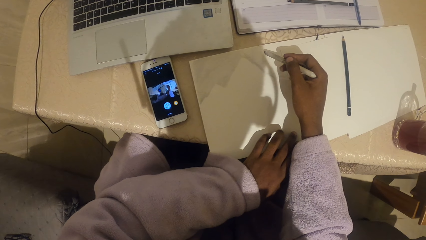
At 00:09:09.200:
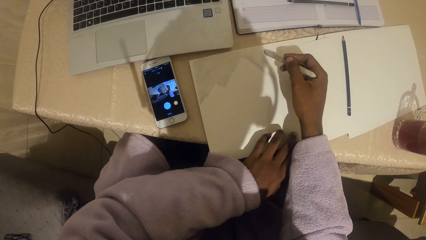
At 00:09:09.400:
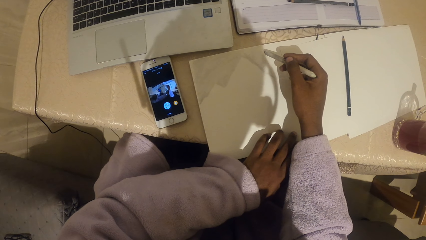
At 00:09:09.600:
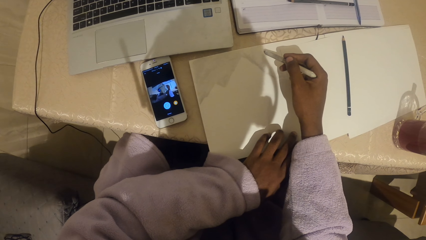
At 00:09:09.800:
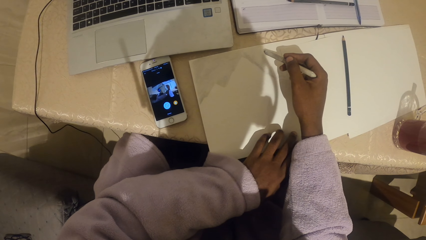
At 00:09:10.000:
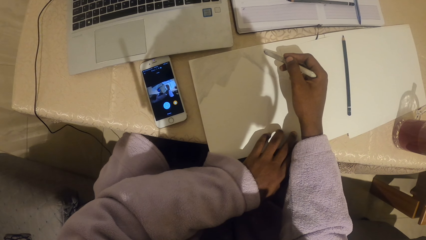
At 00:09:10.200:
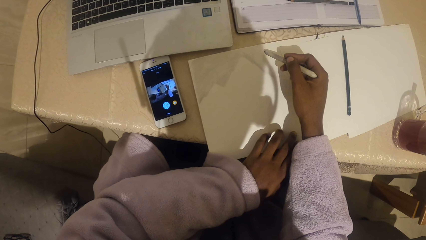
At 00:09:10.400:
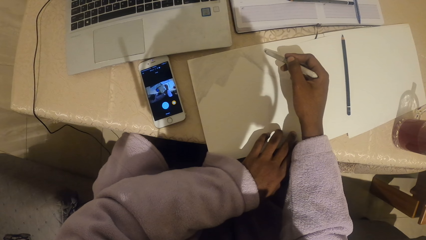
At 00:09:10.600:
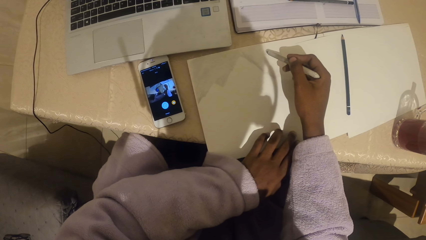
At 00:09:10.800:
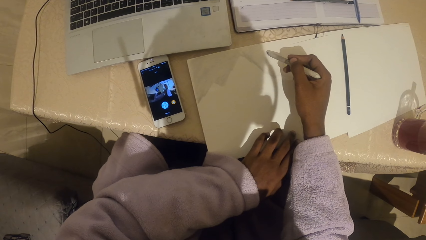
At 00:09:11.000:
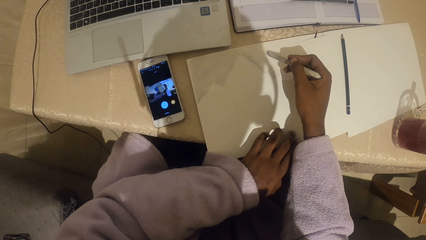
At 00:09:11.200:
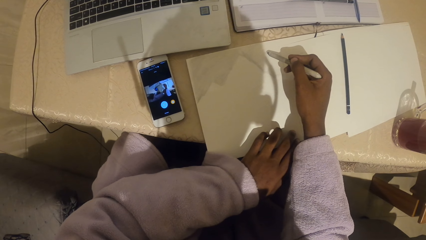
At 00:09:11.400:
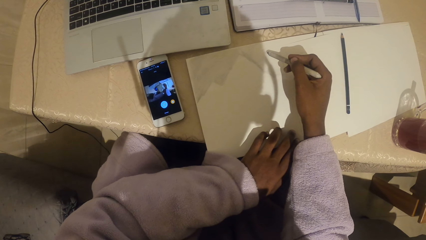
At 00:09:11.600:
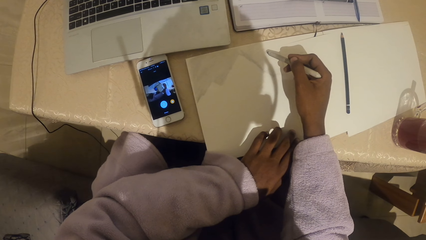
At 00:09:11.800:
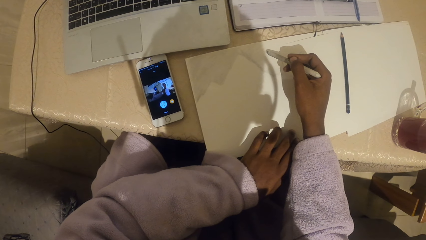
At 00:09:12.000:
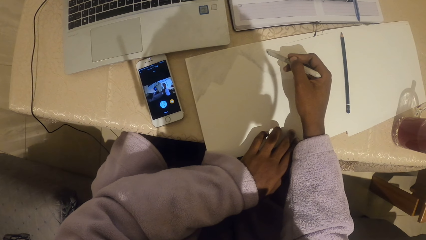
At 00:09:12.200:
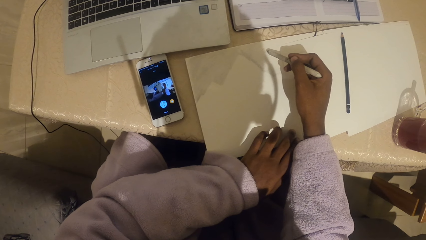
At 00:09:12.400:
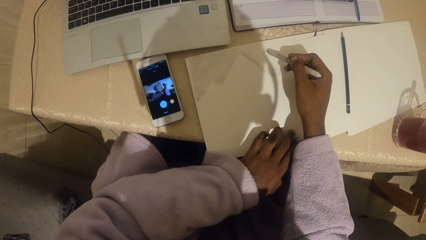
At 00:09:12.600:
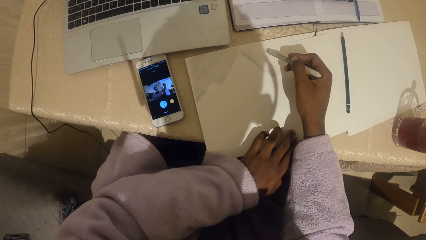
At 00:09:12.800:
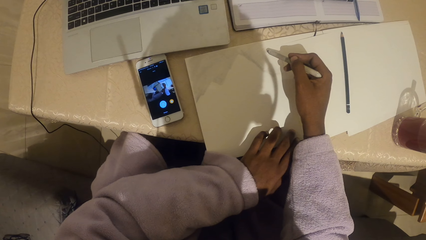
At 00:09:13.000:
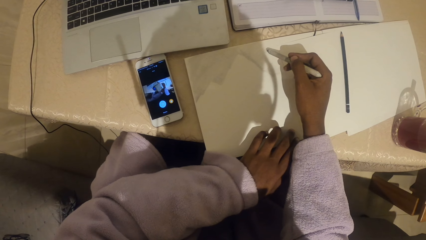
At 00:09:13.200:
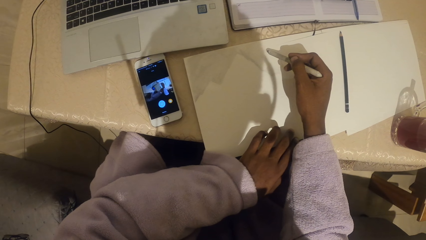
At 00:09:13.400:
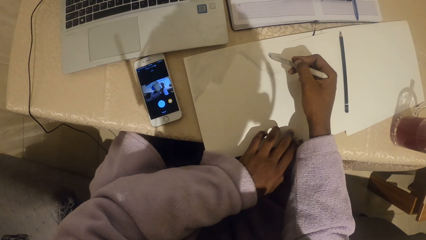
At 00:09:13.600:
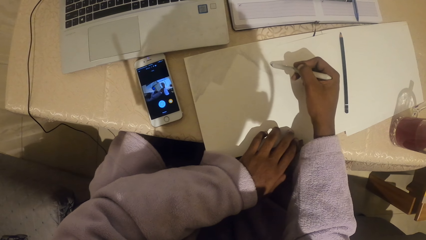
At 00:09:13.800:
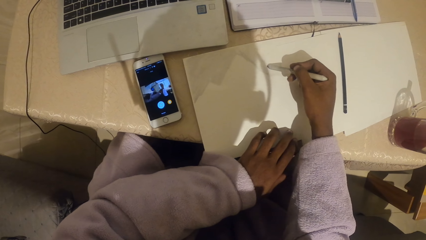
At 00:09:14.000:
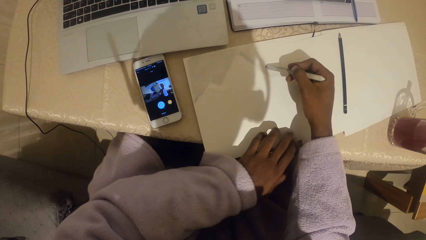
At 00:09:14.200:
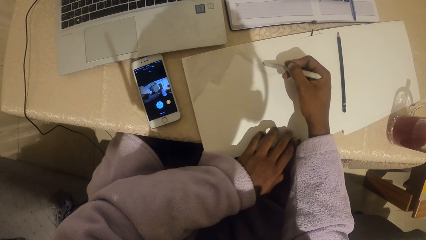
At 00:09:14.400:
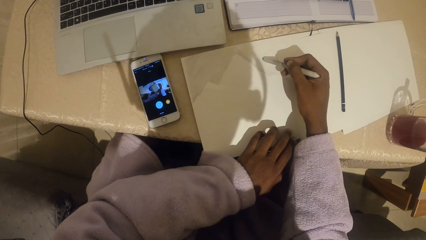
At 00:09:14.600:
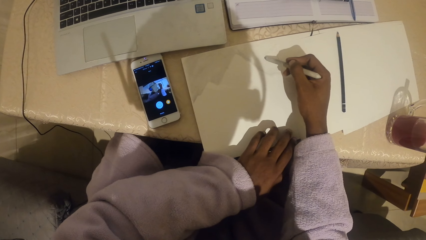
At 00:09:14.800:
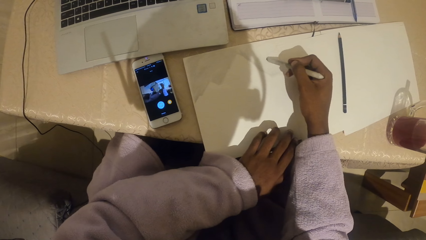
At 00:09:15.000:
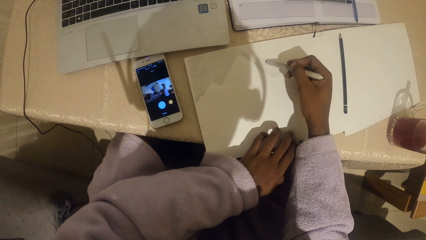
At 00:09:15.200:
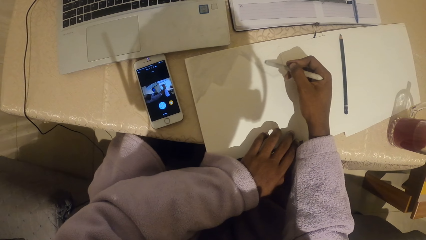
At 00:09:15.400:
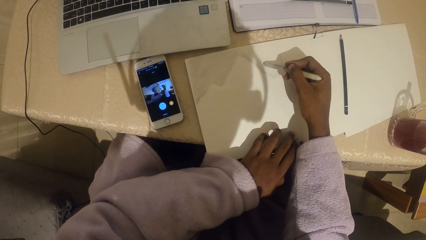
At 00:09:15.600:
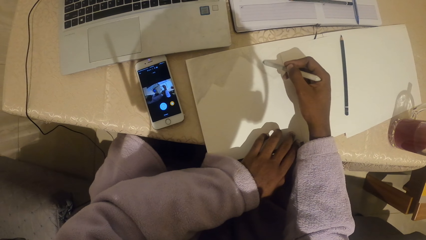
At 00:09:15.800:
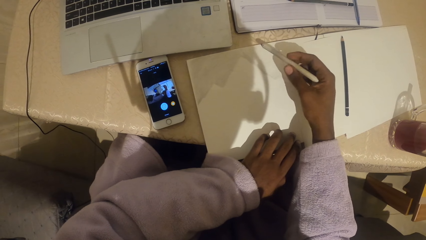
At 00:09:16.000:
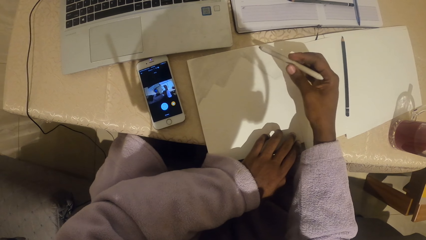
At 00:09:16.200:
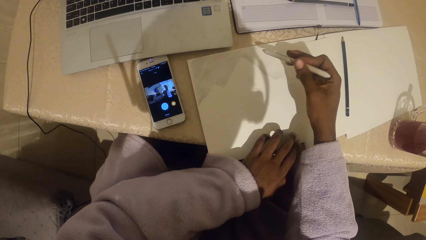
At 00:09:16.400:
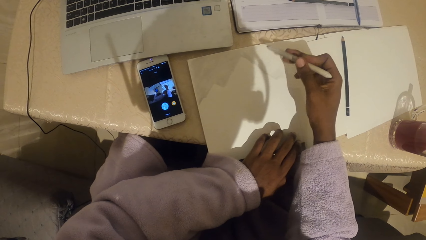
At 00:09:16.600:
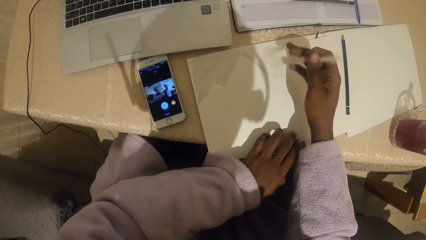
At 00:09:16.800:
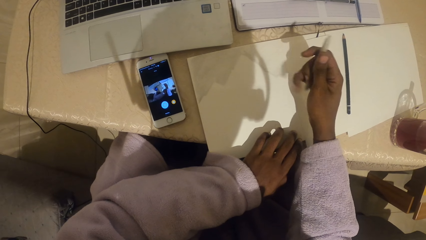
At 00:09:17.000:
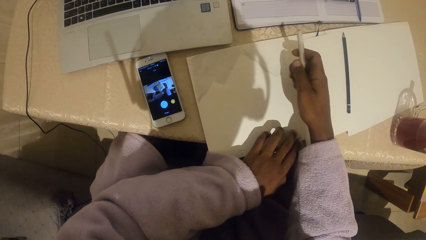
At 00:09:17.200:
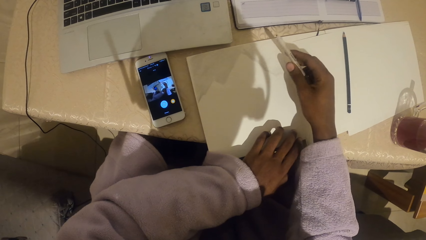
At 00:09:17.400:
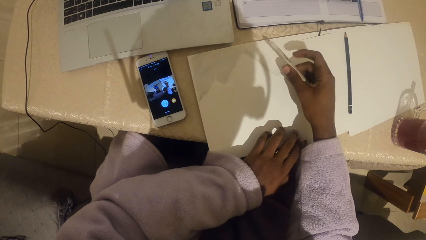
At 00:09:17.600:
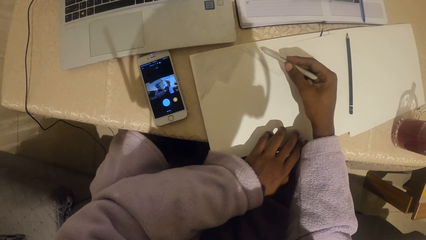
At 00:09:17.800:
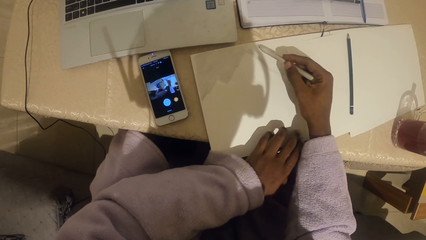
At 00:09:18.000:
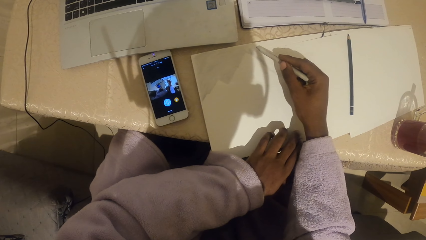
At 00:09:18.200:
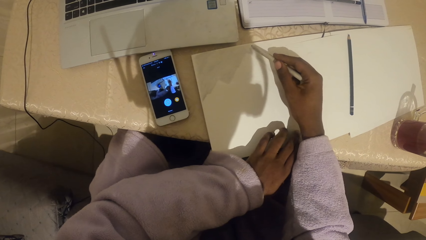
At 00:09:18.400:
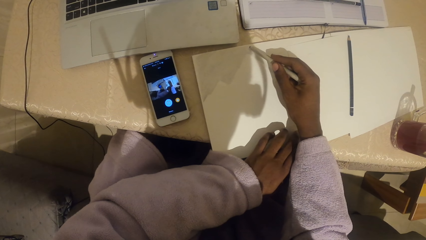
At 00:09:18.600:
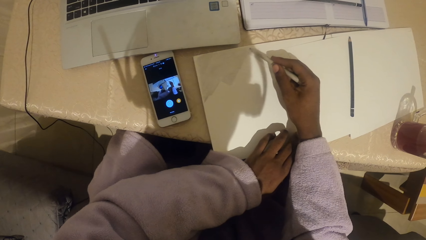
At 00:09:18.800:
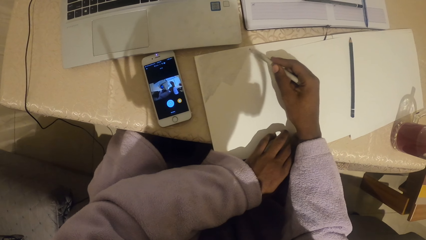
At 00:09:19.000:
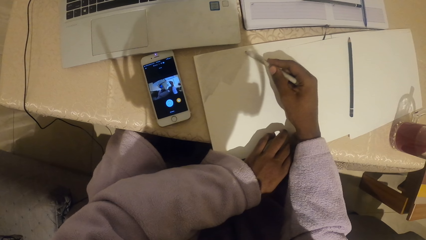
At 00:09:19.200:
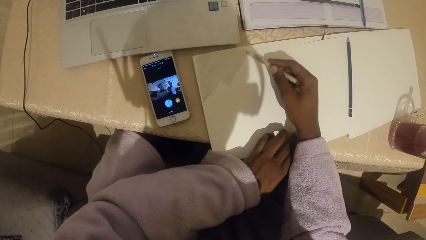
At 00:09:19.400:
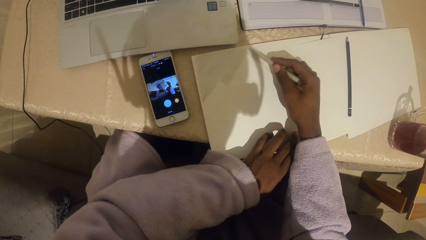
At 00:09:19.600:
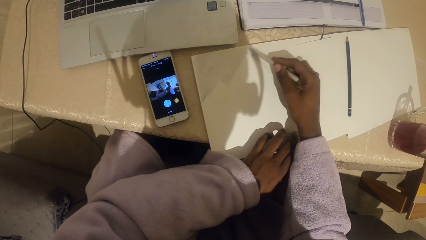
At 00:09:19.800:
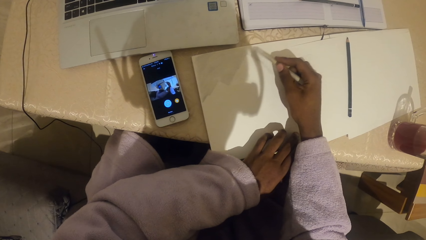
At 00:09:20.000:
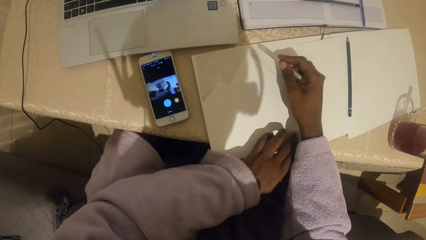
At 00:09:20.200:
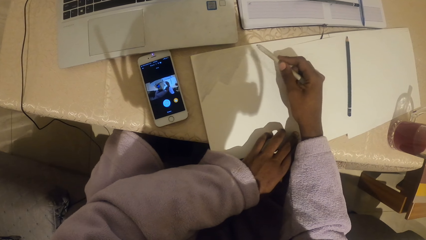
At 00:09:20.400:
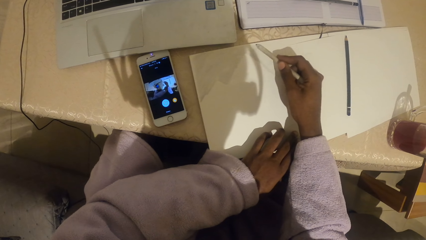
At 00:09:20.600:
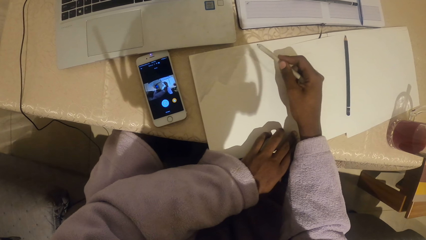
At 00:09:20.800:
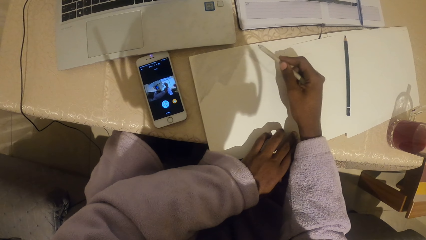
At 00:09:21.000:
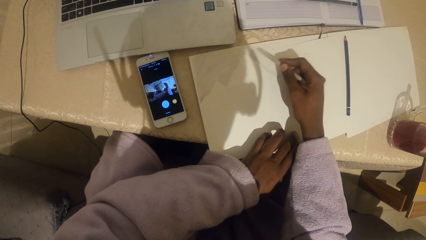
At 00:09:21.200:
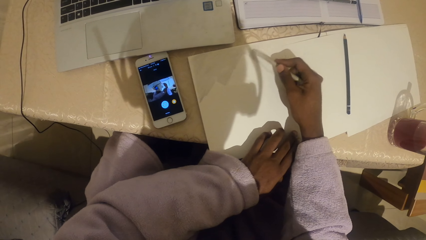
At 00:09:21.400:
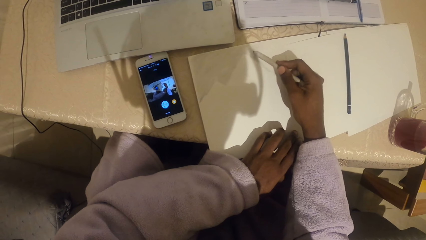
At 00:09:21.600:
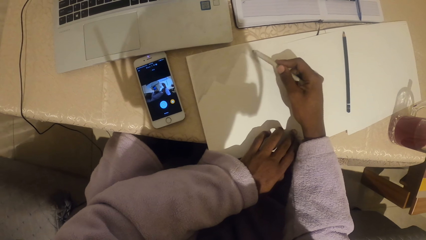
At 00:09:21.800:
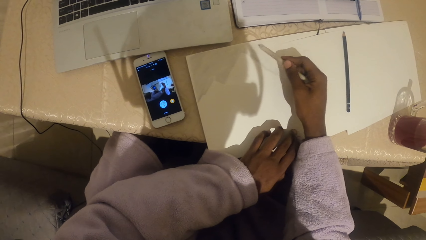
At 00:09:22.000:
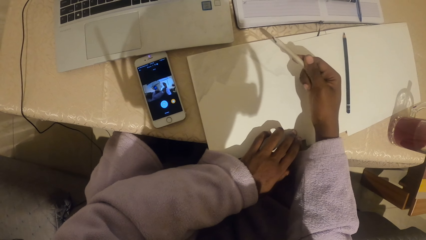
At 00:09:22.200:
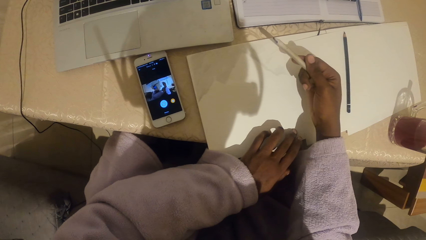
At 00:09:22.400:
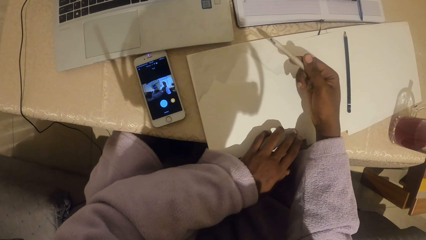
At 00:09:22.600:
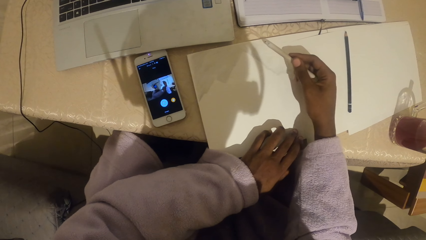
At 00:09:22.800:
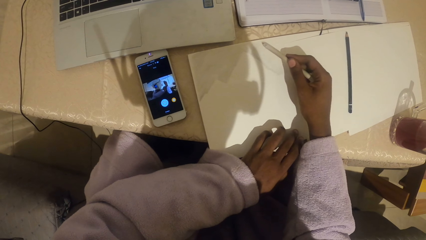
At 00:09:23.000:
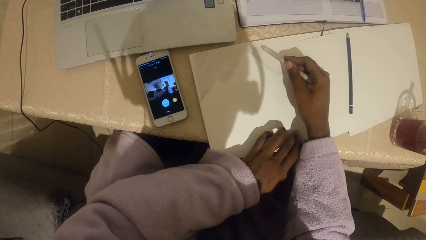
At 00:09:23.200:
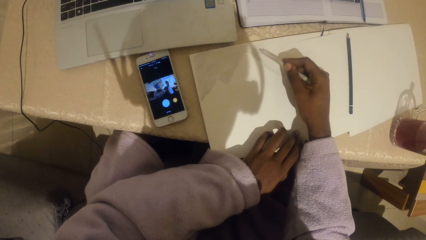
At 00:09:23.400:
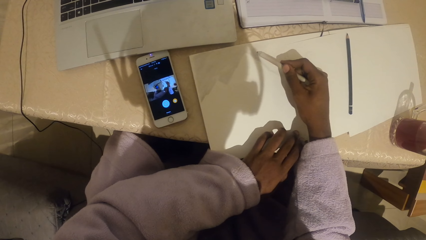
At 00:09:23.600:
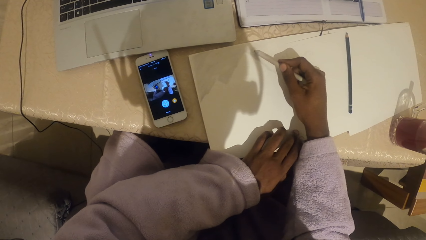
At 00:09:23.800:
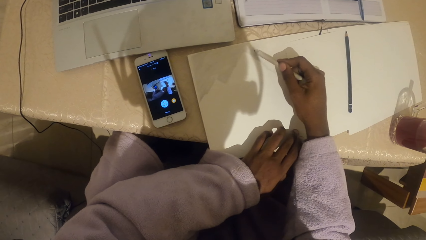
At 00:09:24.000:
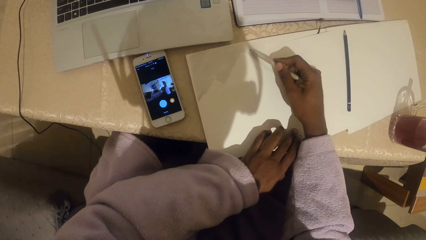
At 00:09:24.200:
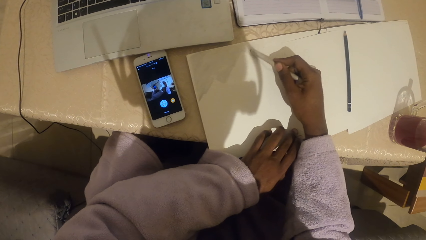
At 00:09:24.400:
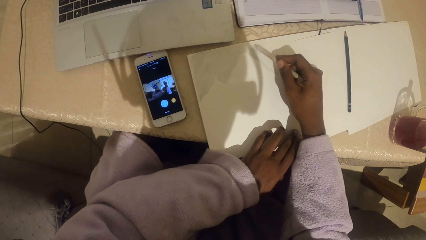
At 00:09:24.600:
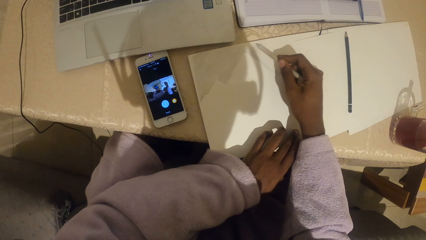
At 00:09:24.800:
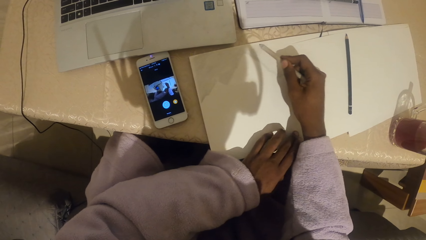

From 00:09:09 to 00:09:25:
The camera wearer shades on the paper with a crayon. They turn the pen or pencil and draw the picture on the paper.
